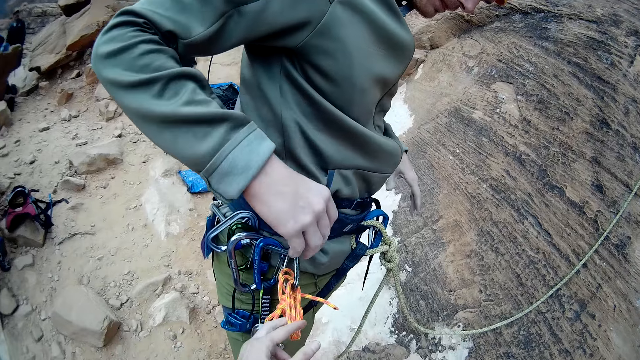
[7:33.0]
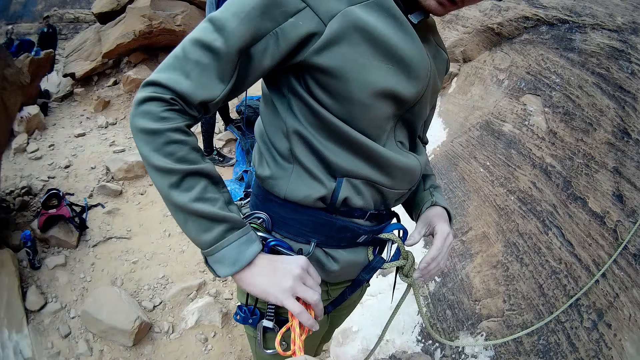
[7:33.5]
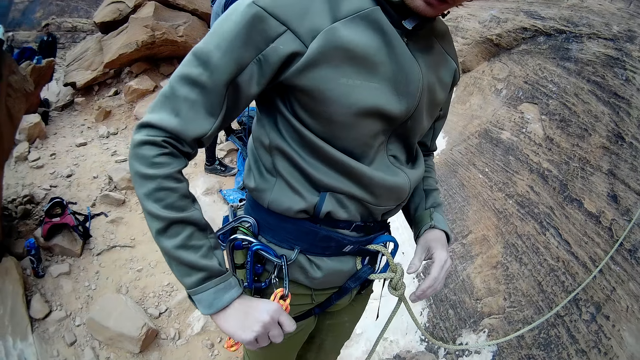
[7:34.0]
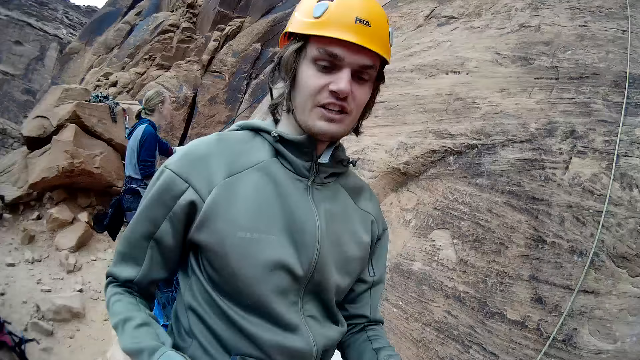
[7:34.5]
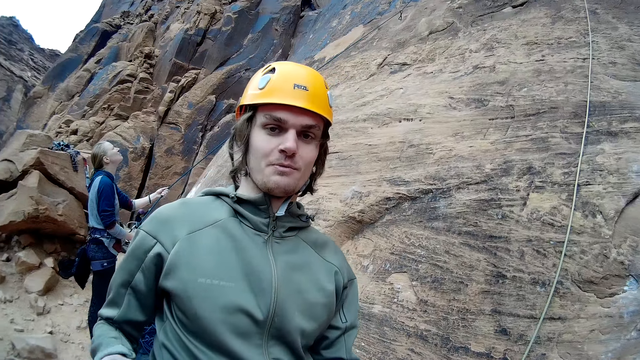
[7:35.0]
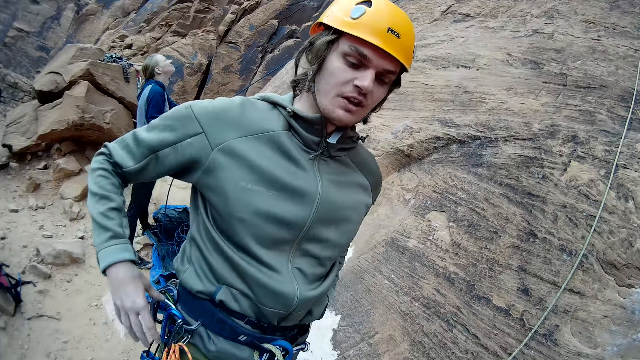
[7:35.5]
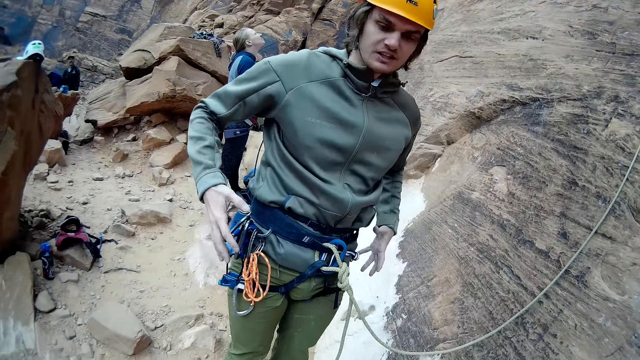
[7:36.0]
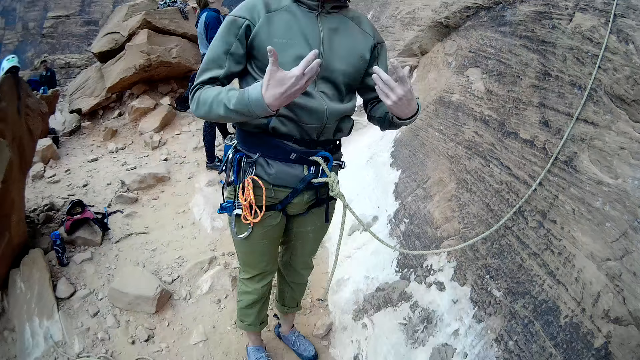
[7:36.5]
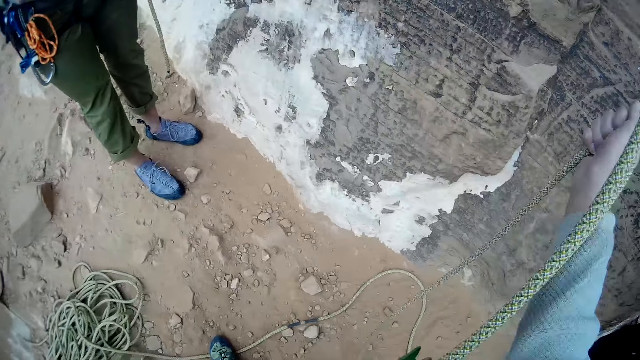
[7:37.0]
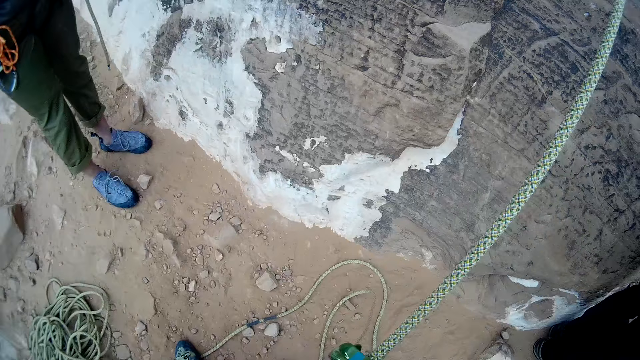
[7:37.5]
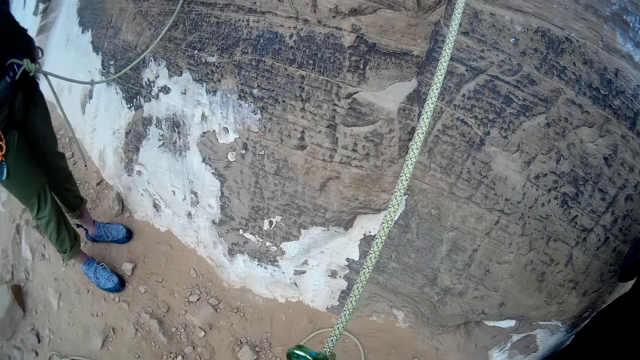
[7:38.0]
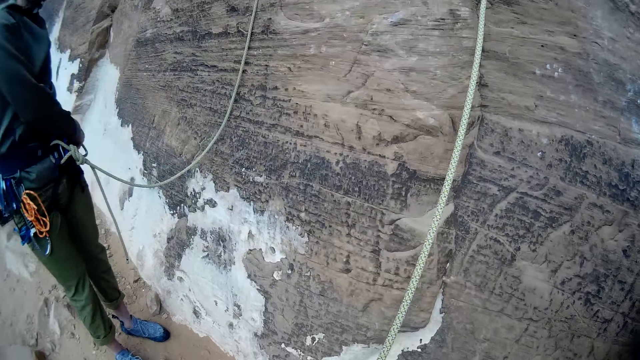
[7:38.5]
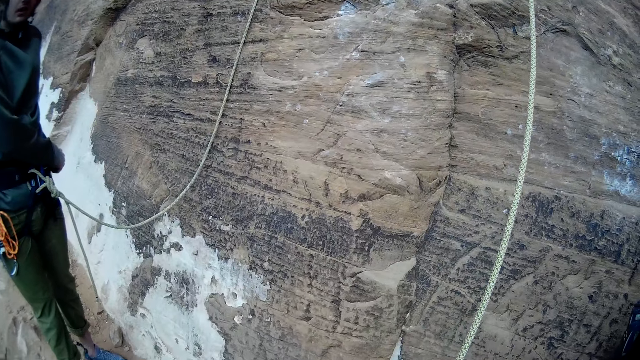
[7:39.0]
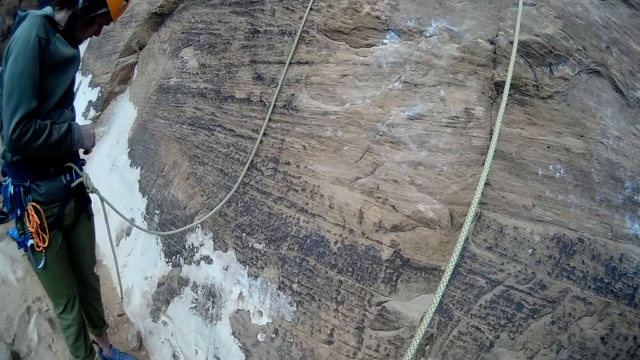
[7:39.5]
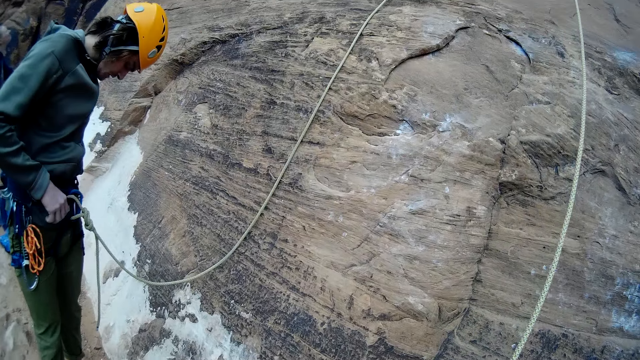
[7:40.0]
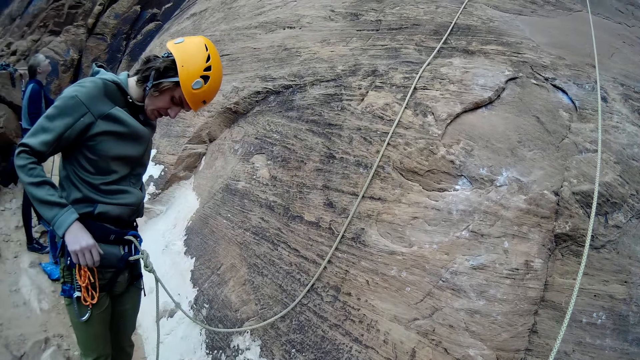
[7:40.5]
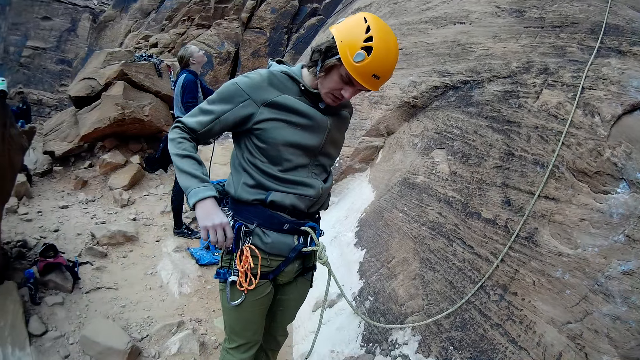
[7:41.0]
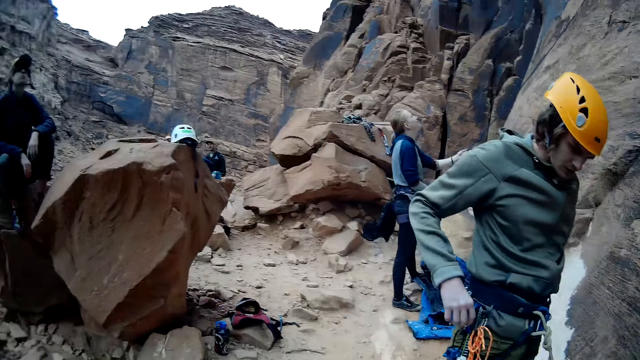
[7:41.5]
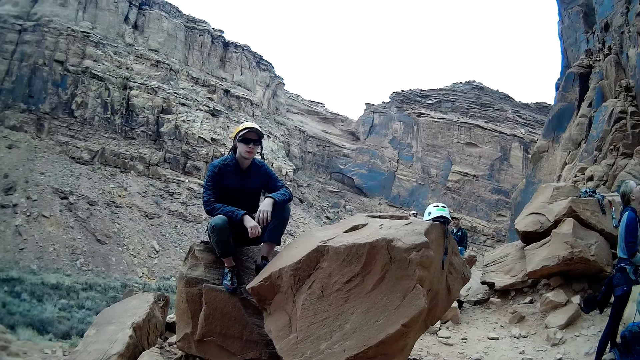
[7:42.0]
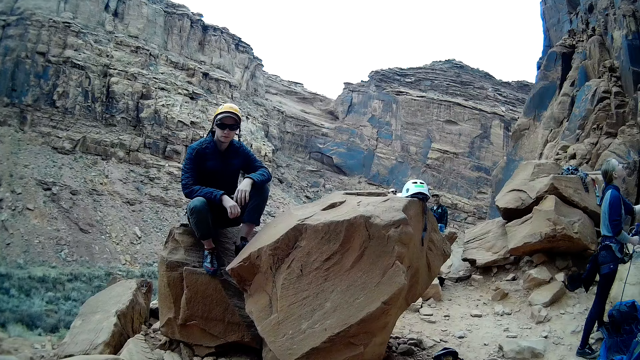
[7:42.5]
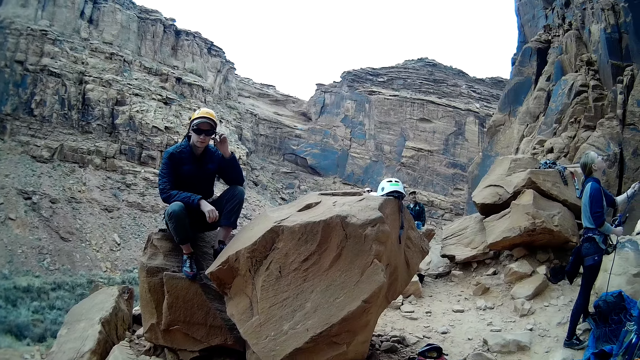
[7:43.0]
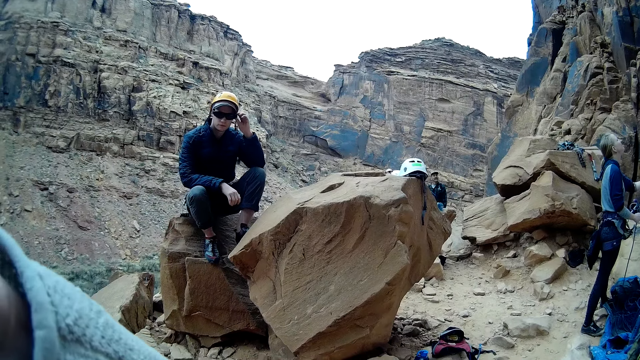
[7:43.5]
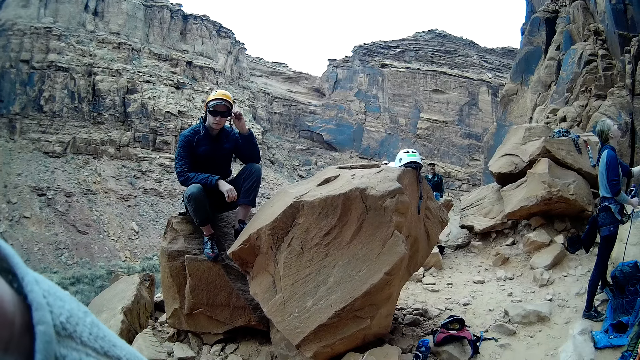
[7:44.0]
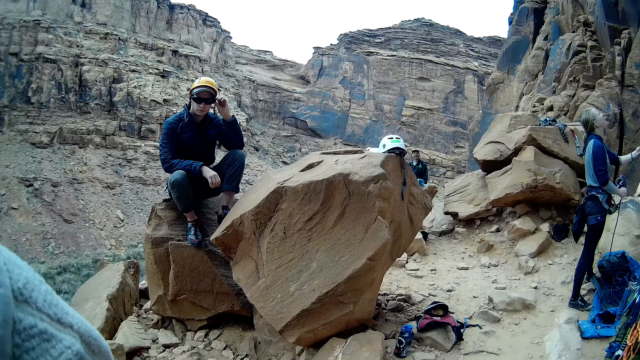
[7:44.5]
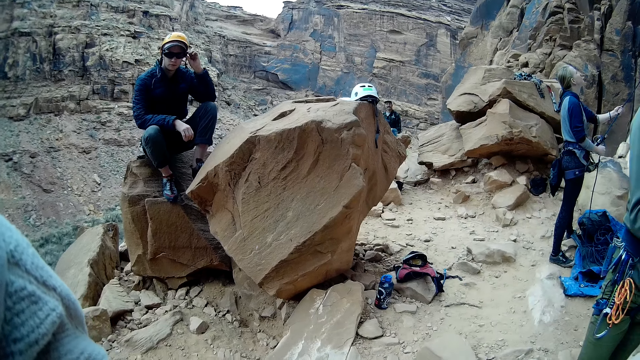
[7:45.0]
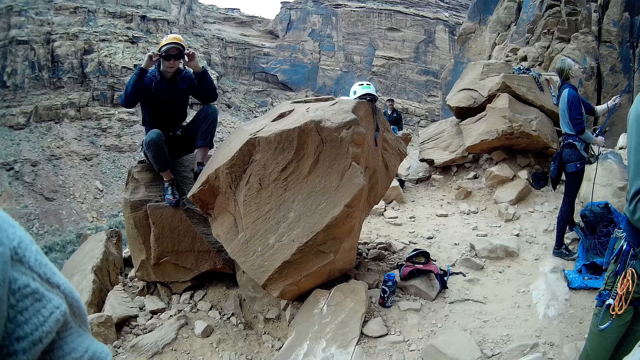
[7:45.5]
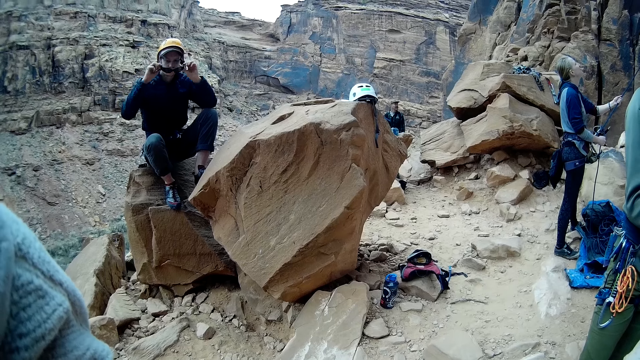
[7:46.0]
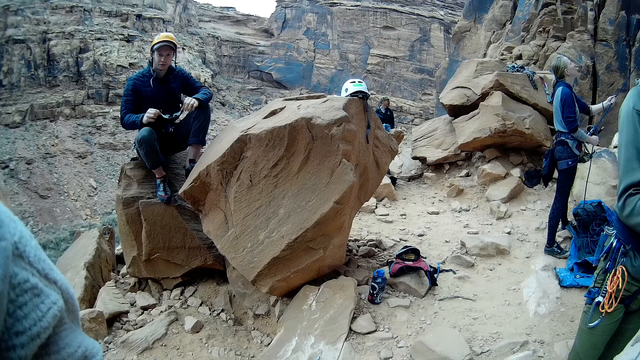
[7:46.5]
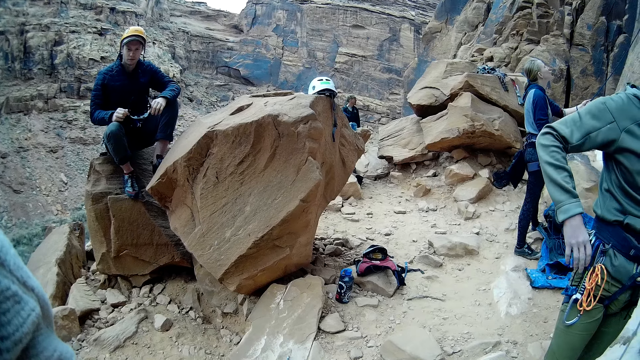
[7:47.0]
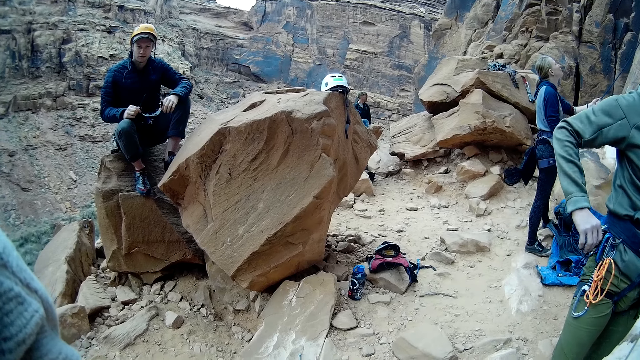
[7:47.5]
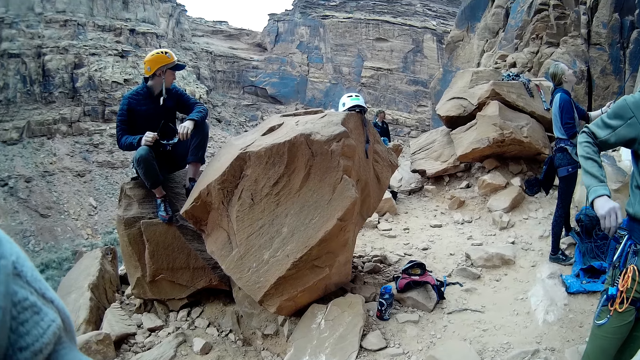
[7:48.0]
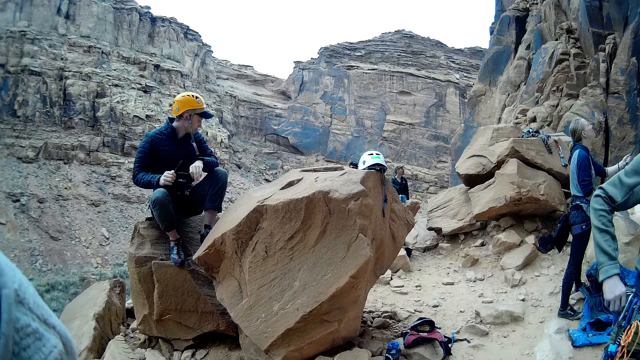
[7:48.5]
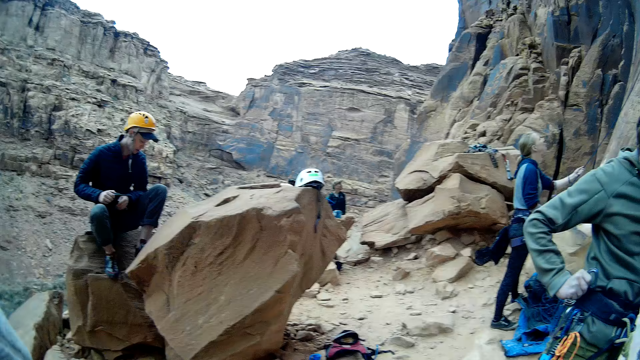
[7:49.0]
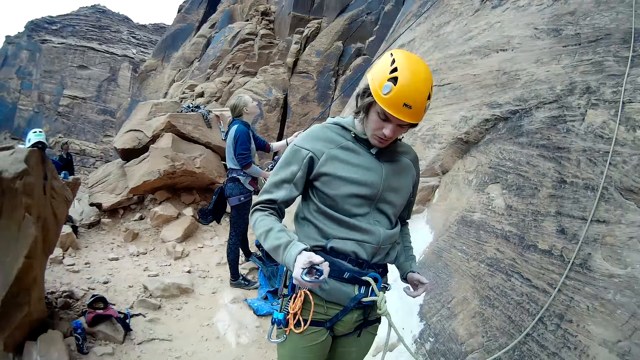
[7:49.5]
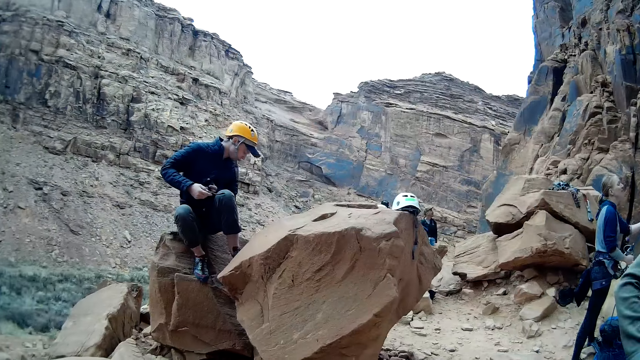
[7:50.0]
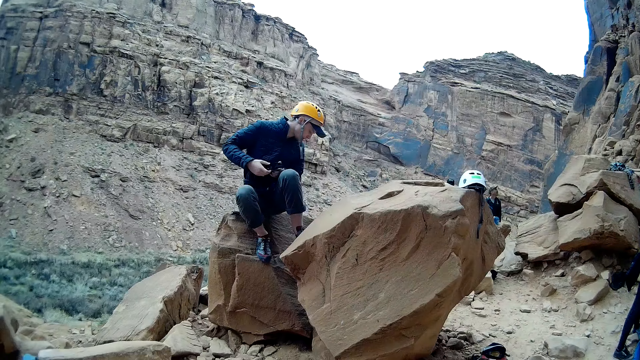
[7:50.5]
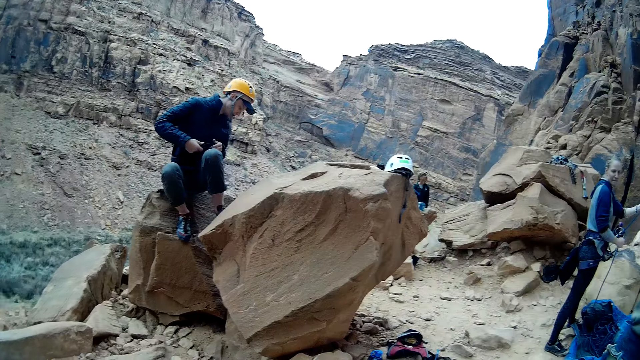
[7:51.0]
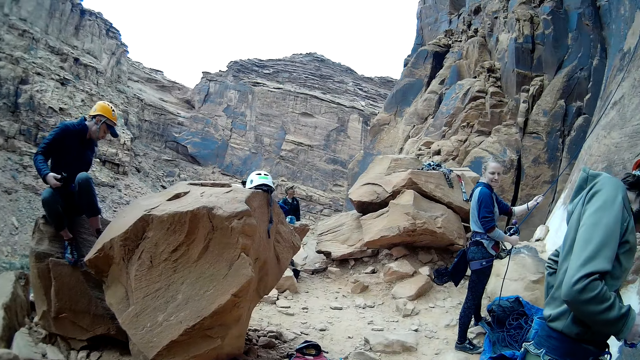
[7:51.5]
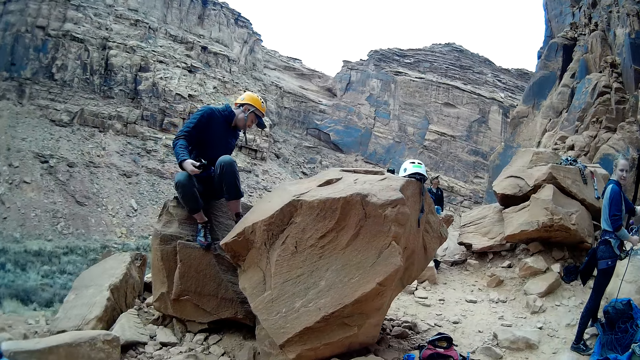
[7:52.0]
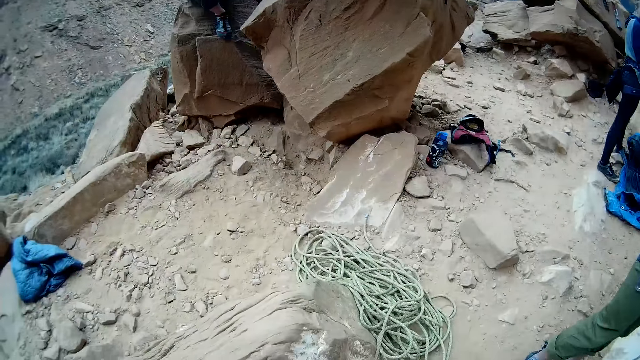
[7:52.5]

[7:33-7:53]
The camera wearer touches an orange color rope on a man's waist. A man pulls a rope on another man. The other man nods his head. The other man flaps his hands. The first man pulls the rope. A third man touches shades. The third man removes the shades. The other man removes an ascender on the harness.
